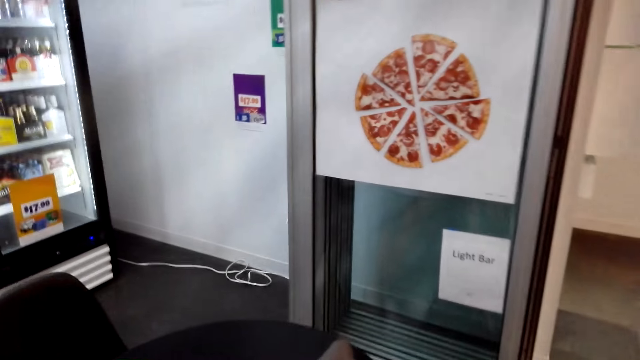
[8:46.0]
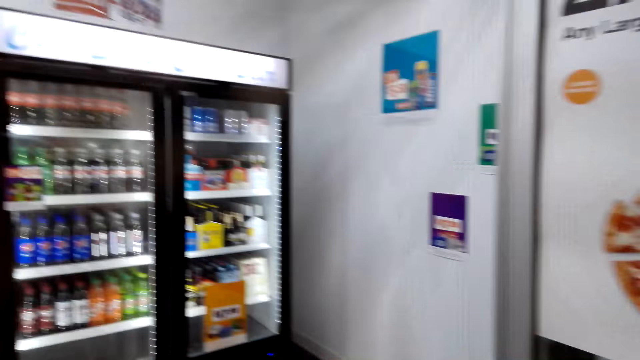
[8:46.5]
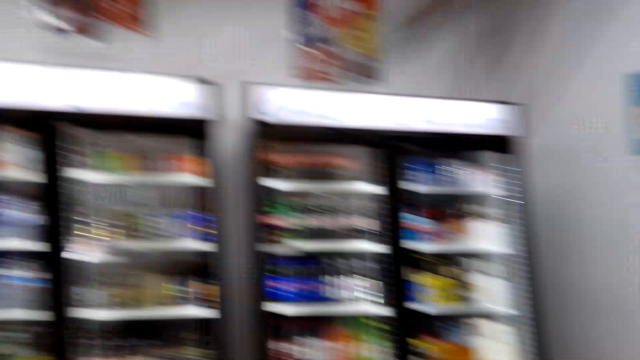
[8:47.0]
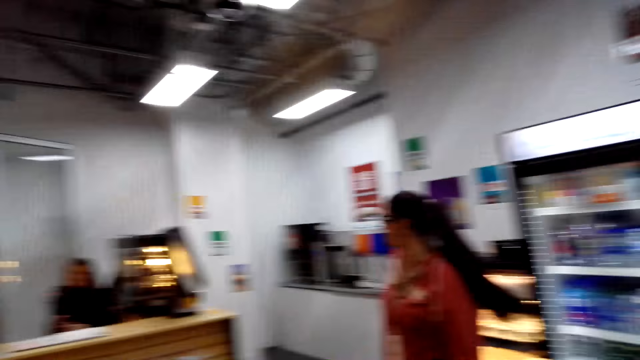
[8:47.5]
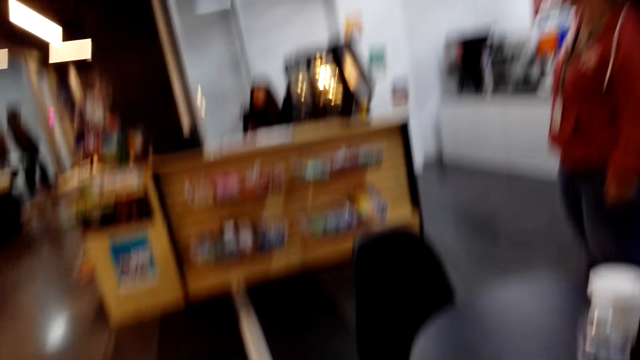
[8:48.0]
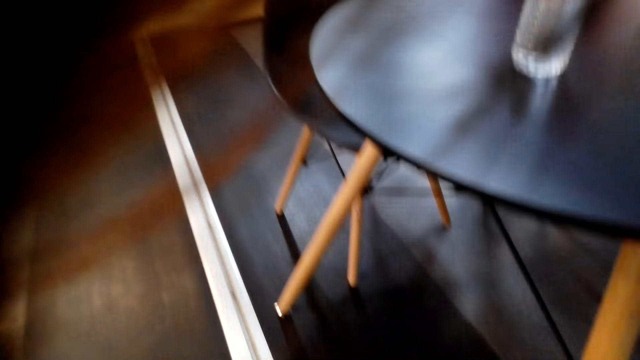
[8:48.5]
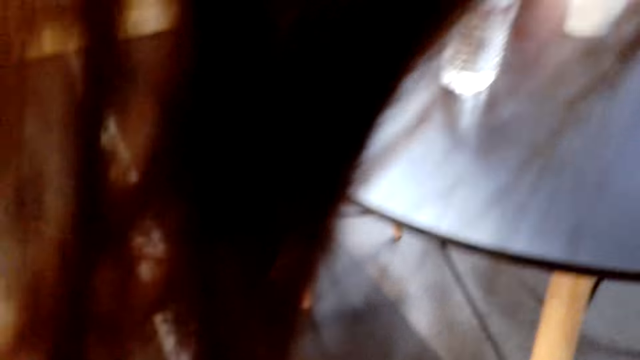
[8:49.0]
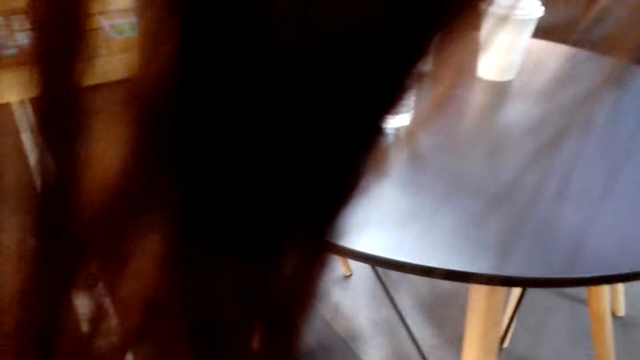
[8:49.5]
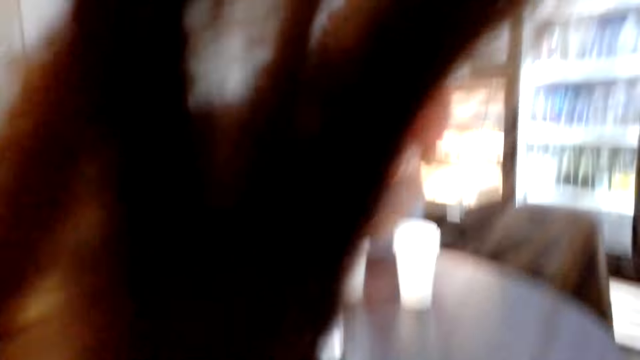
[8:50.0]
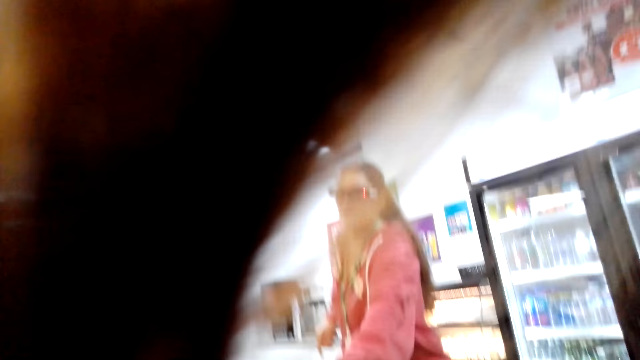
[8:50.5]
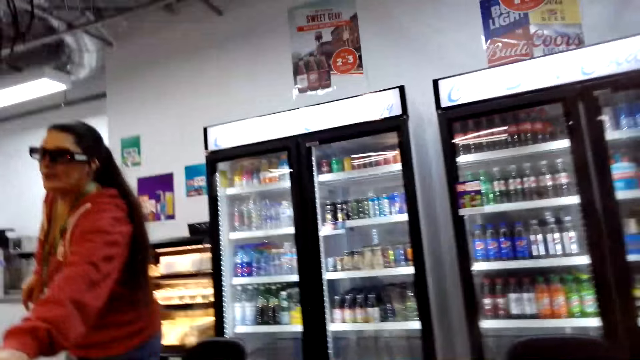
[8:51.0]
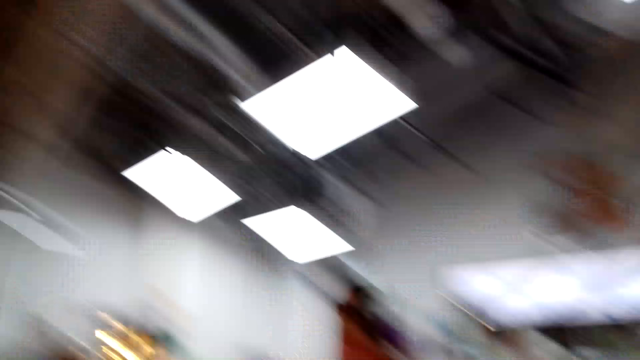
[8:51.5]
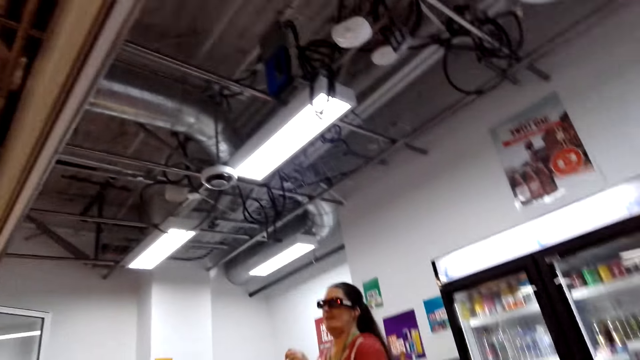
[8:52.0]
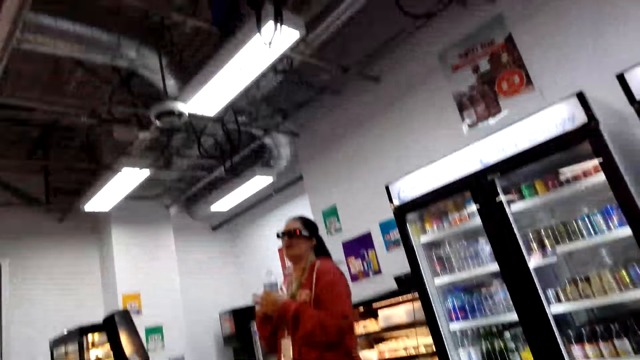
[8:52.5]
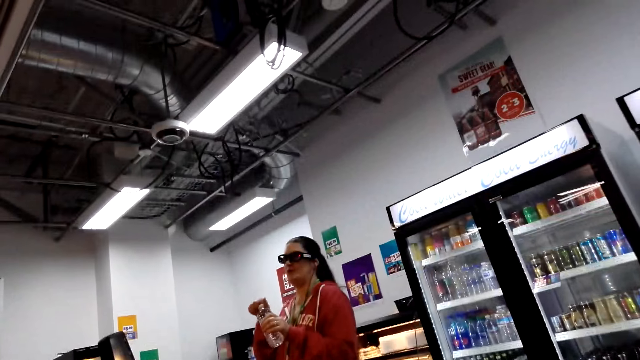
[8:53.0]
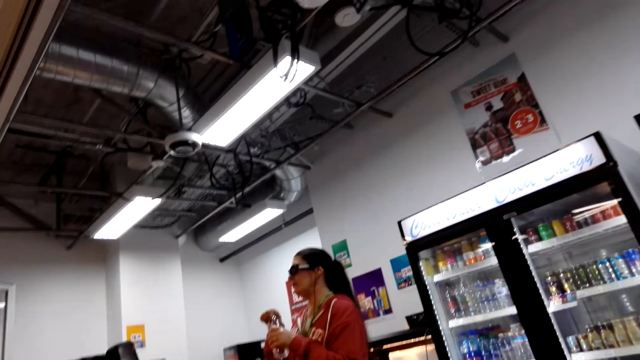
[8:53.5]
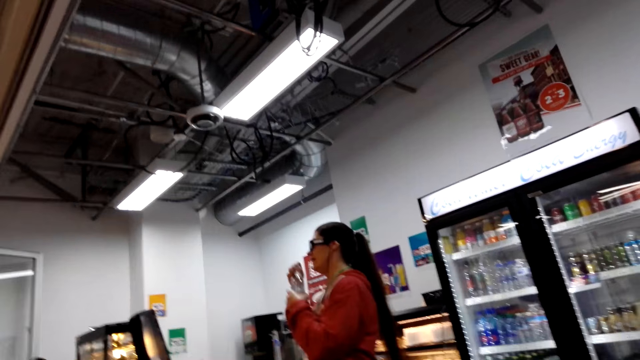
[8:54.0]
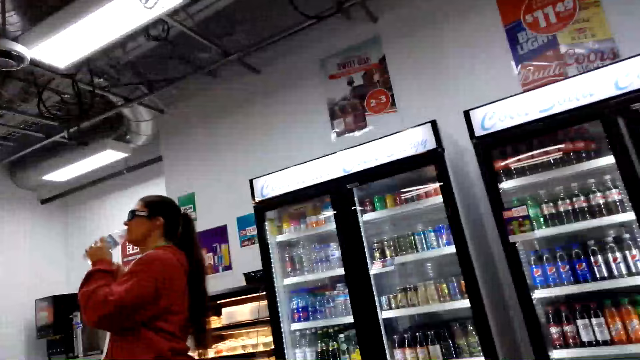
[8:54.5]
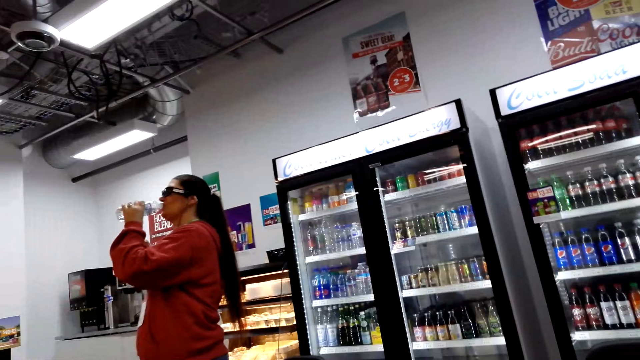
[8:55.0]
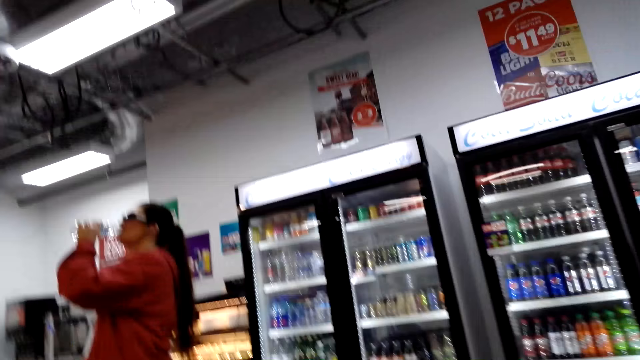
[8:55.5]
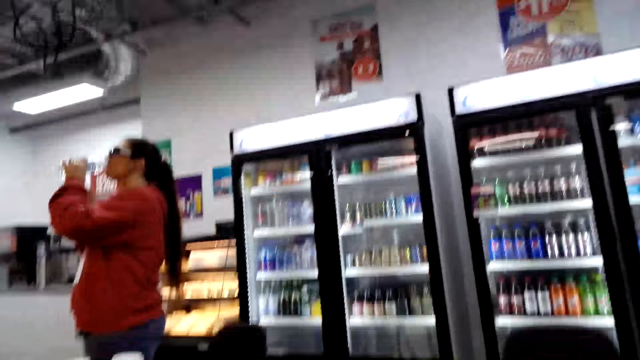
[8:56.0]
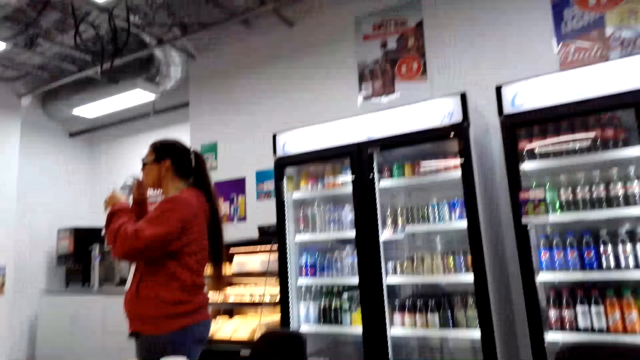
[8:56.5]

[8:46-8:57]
The camera wearer turns towards a woman. They talk to the woman. They sit on the chair. They talk to the woman. The woman picks up a water bottle. The woman opens the water bottle. The woman drinks water from the bottle.

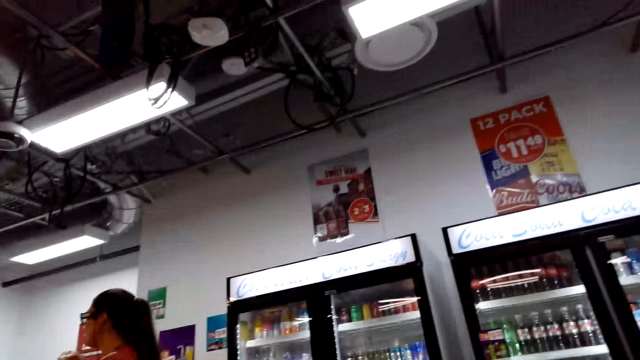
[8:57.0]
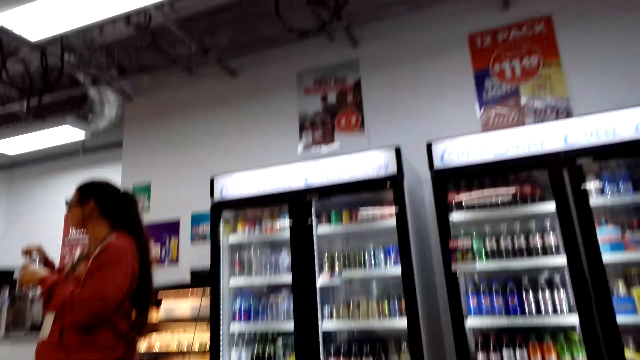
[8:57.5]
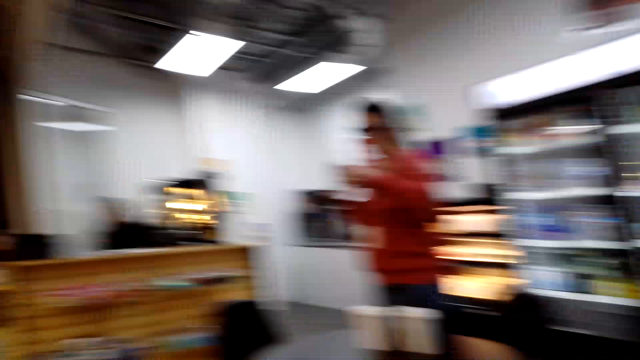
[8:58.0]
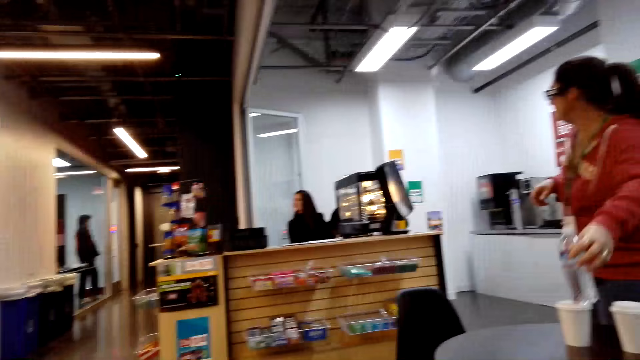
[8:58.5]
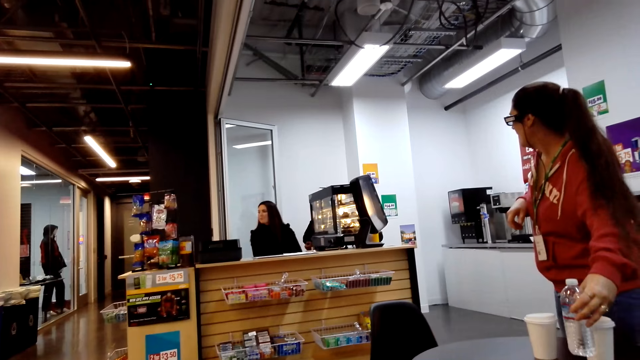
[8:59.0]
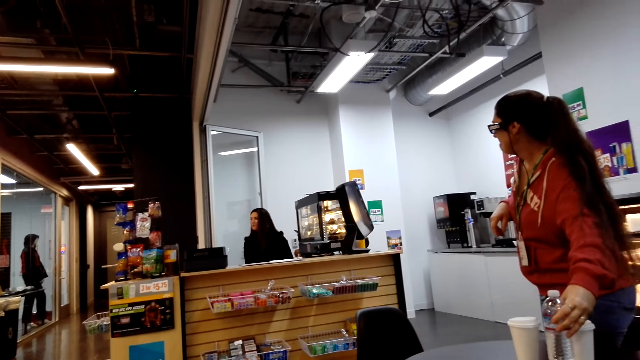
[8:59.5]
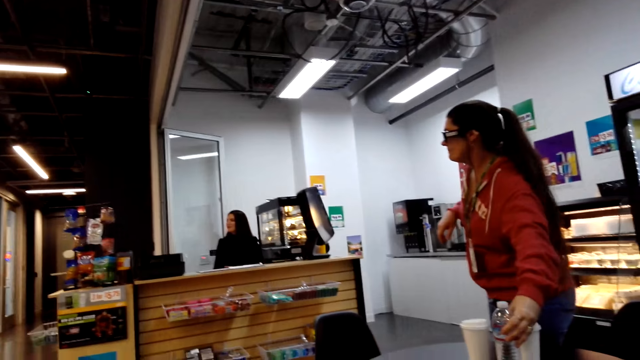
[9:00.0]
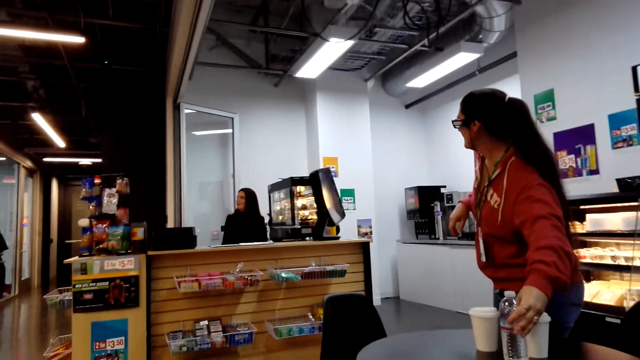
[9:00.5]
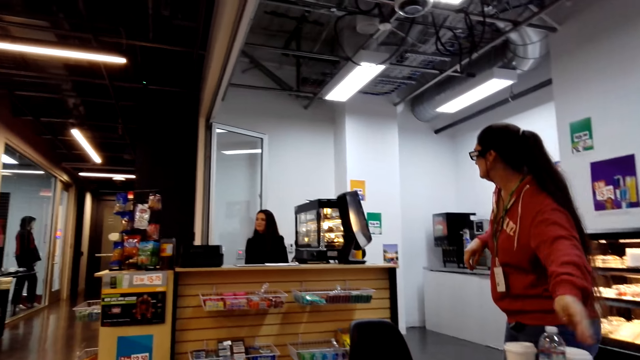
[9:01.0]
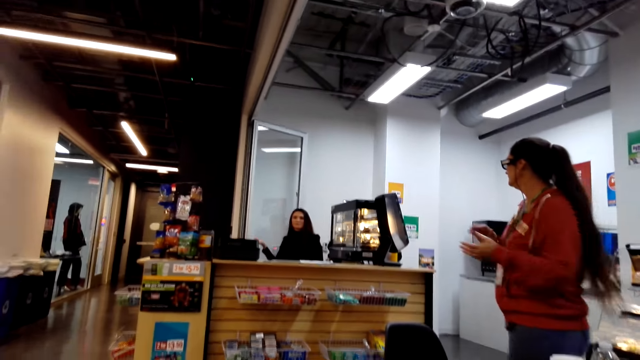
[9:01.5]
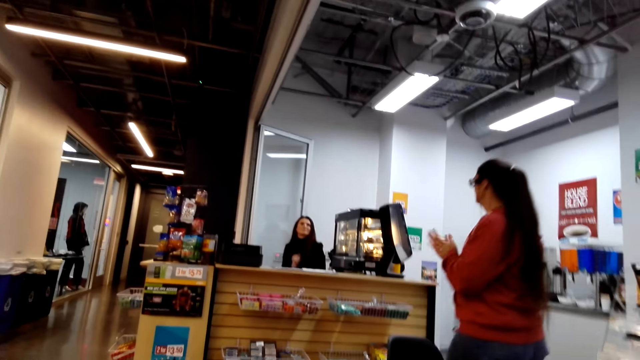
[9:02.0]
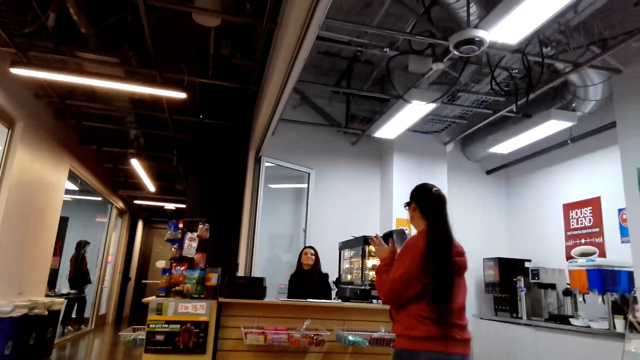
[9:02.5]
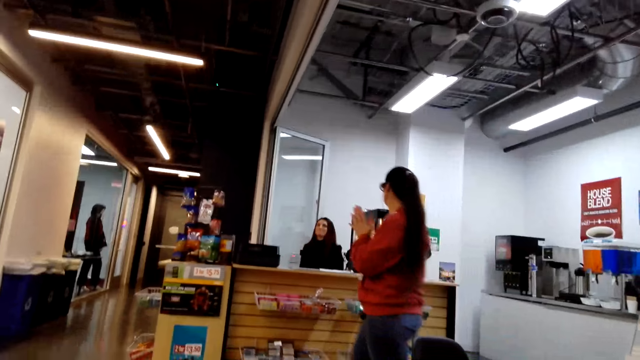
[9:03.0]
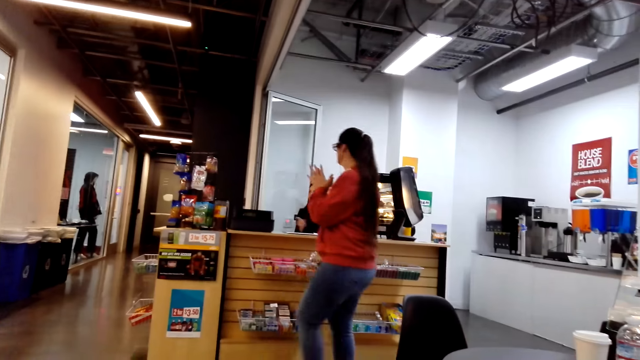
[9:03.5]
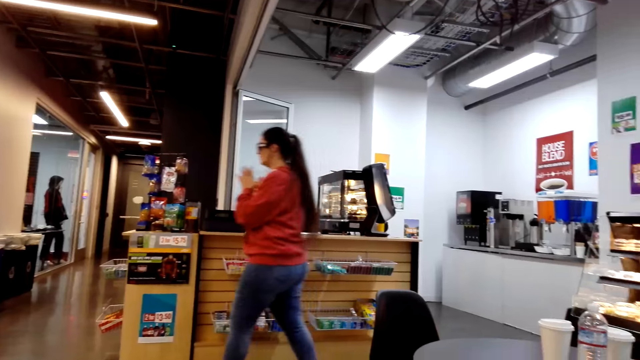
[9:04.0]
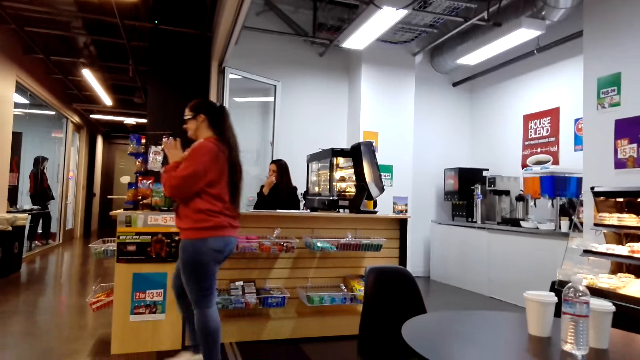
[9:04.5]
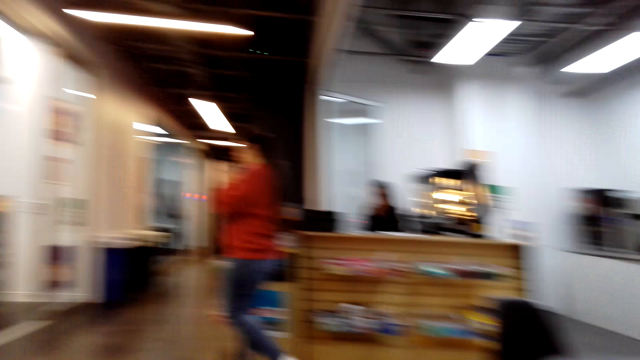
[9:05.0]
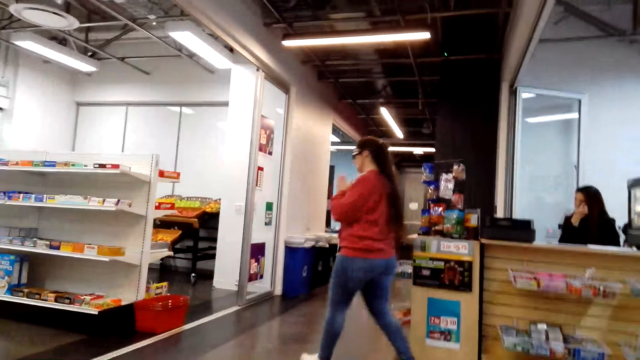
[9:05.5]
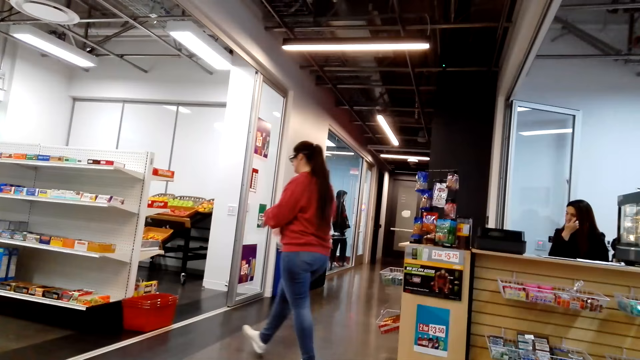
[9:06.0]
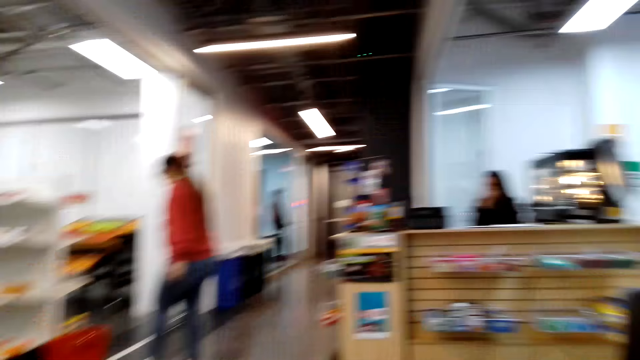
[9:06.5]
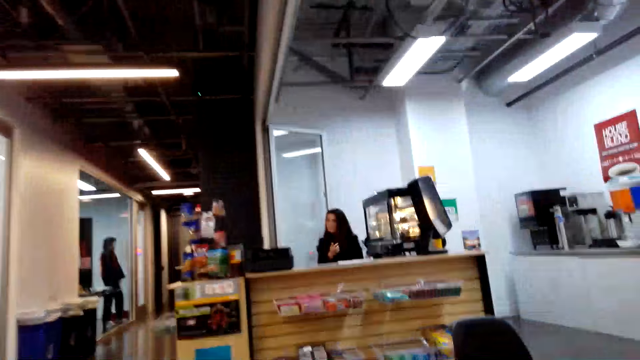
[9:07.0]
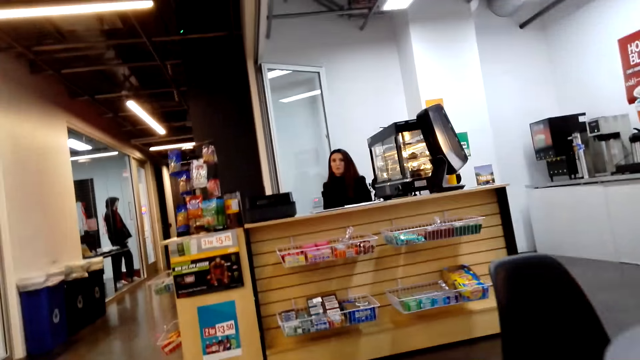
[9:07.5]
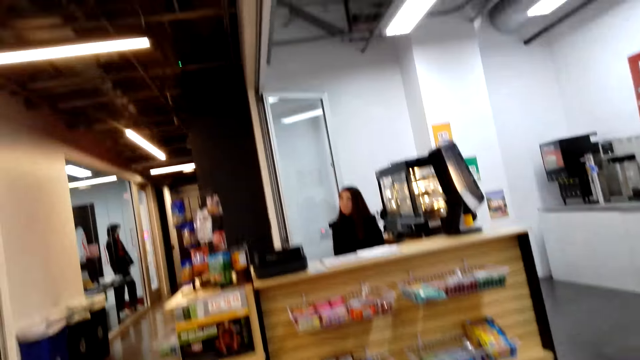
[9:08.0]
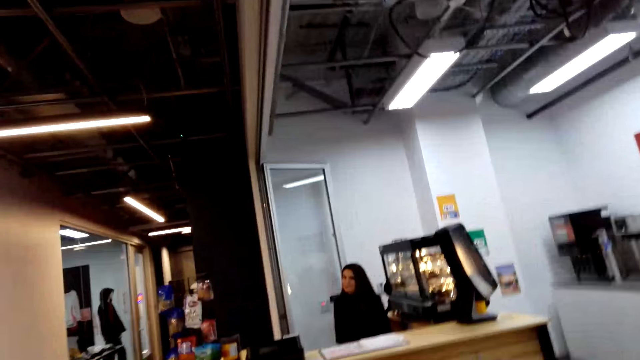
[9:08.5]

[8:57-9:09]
A woman talks to the camera wearer. Another woman closes the water bottle. The camera wearer places the water bottle on the table. A third woman converses with the second woman. The second woman walks towards the first woman. The camera wearer stands up.
